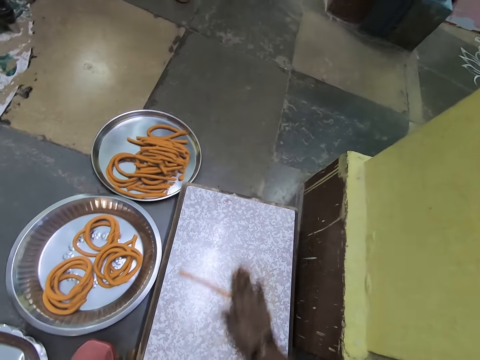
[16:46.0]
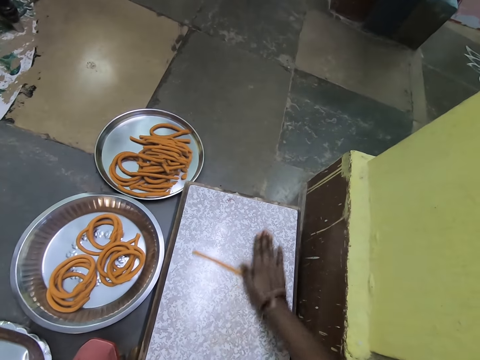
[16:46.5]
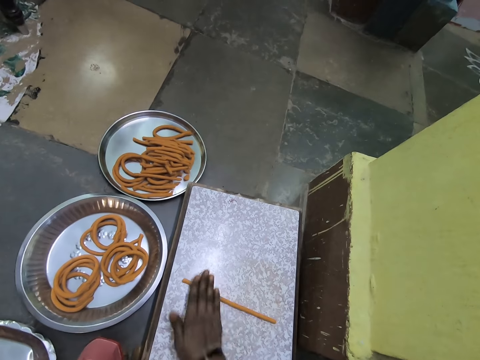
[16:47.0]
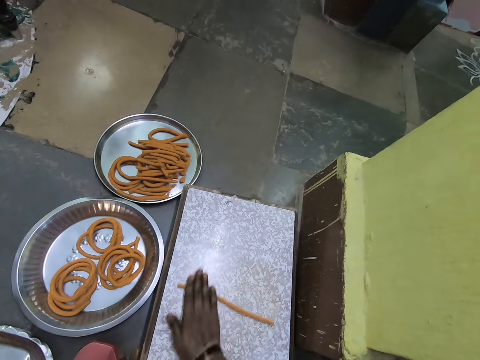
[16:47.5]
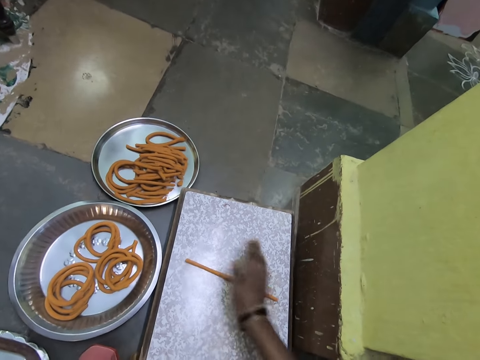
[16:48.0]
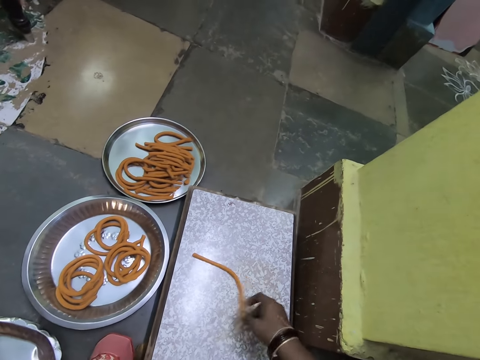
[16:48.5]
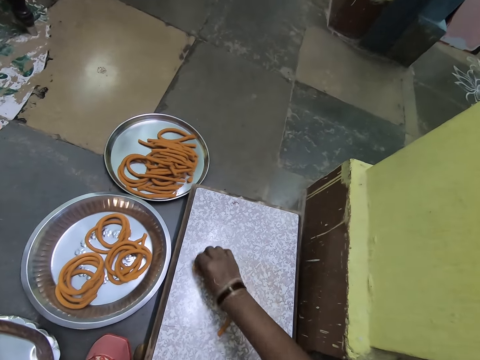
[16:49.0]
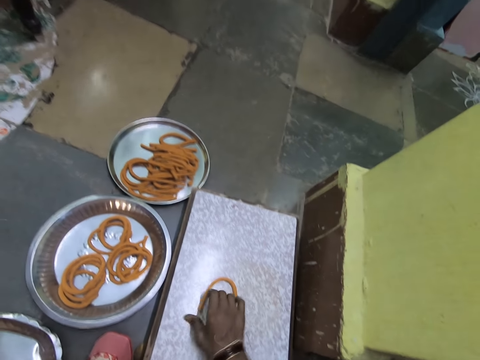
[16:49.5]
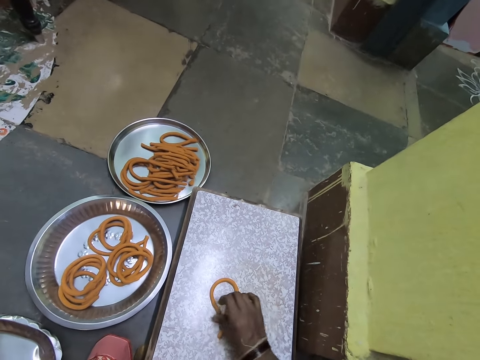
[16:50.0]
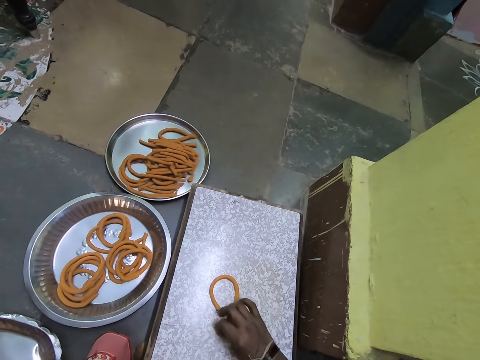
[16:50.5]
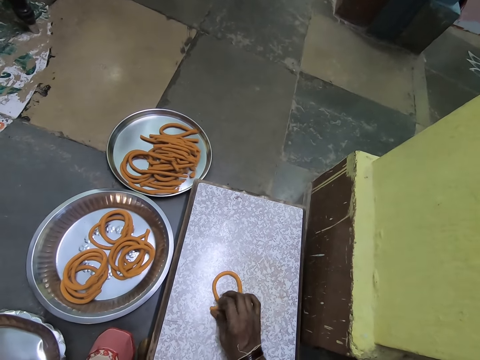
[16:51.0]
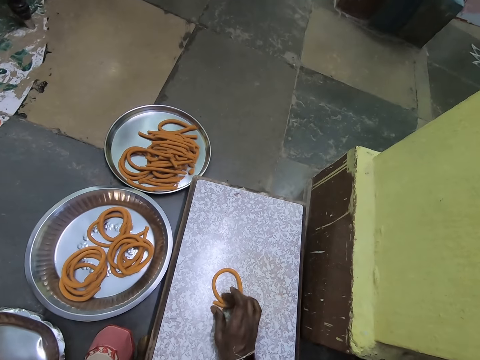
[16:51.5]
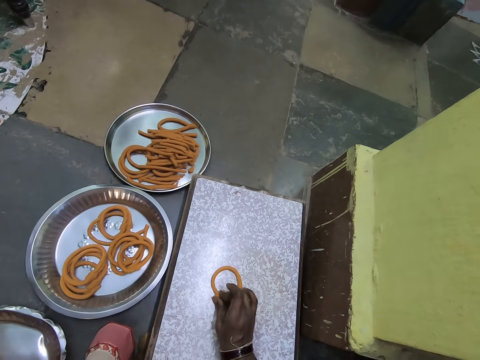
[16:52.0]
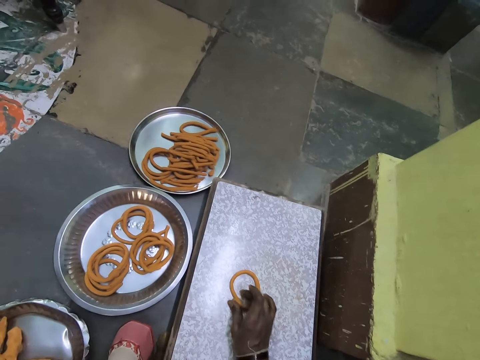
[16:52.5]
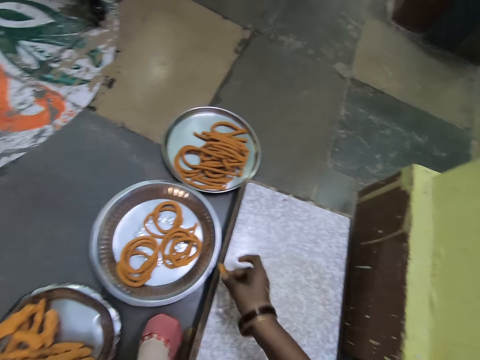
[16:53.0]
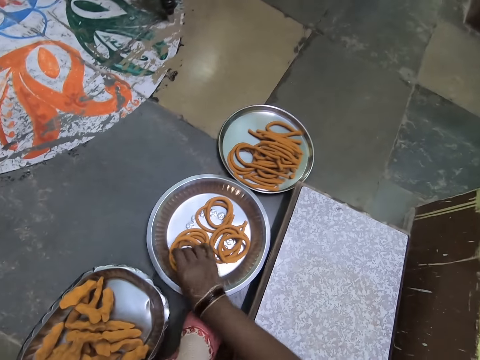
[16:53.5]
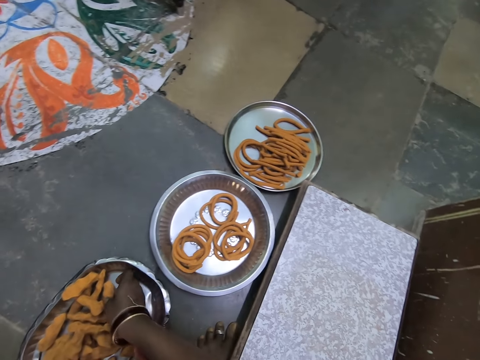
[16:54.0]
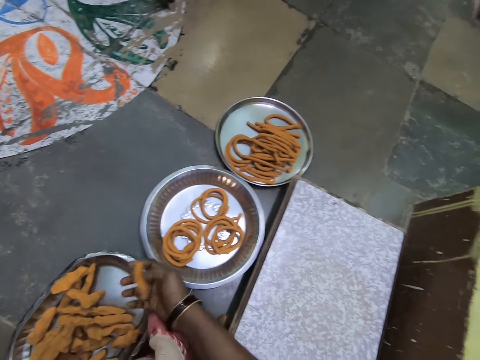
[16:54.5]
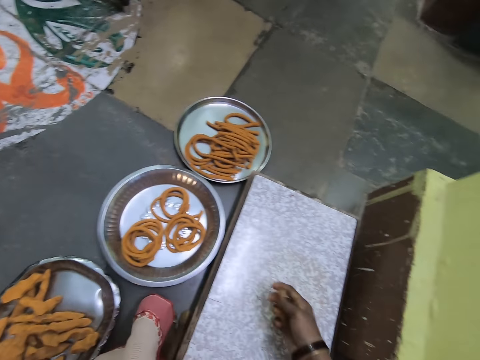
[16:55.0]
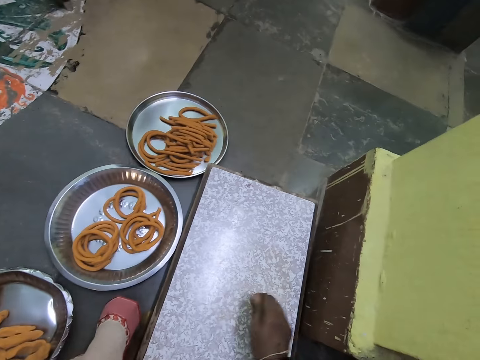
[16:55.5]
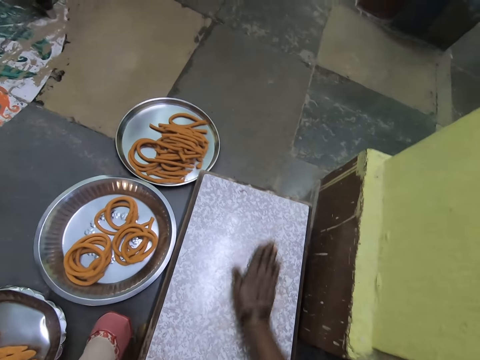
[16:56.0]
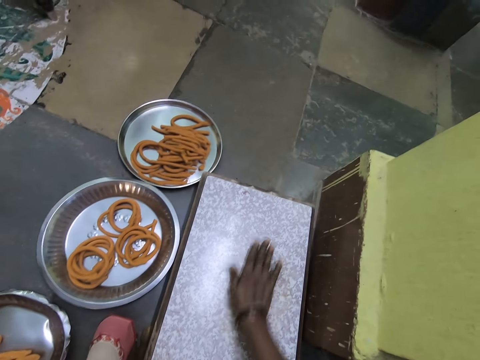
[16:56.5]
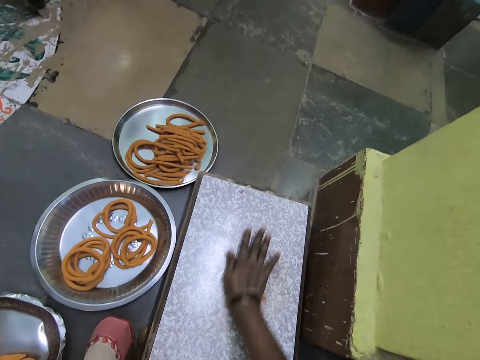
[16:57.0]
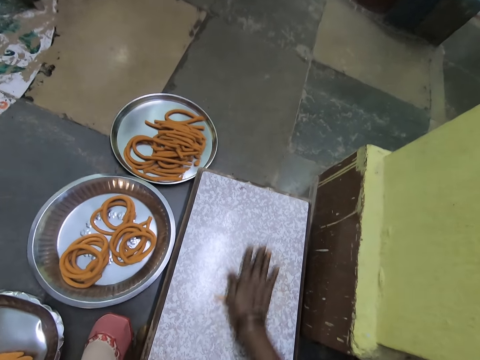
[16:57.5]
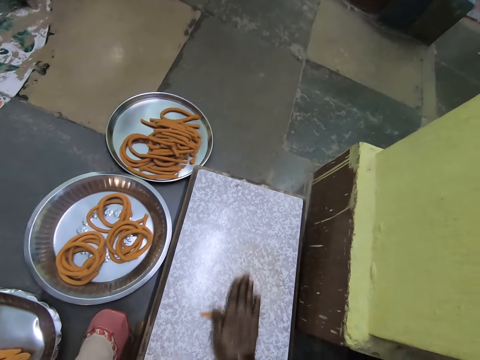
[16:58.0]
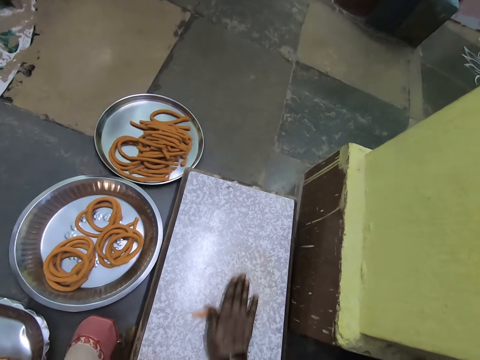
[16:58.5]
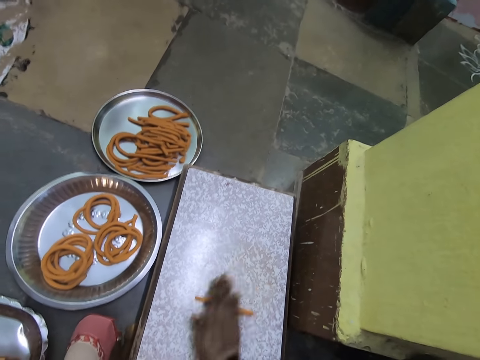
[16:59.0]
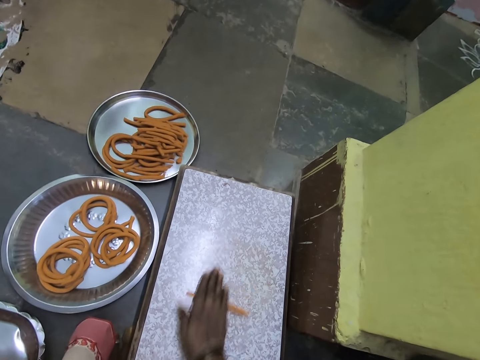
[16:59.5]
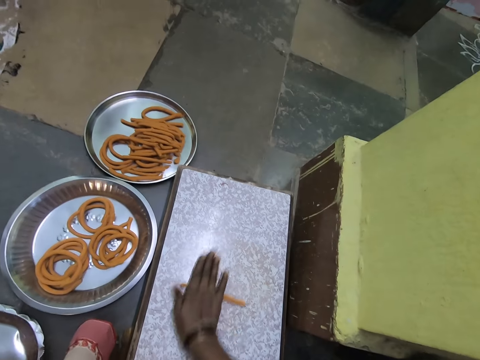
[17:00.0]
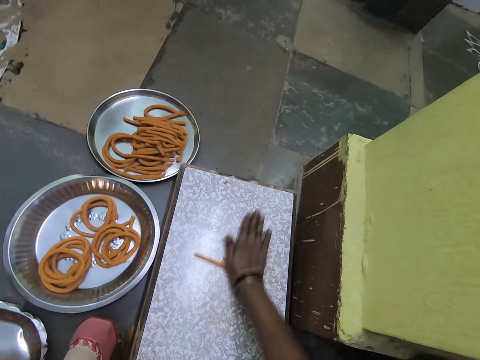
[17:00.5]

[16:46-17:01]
The camera wearer pulls on an end of a piece of dough. They pinch the piece of dough. They pick up the piece of dough on a rolling board. They lay the piece of dough on a metal tray. They pick up the piece of dough from the metal tray. They clench the piece of dough on their fist. They roll the piece of dough on the rolling board.

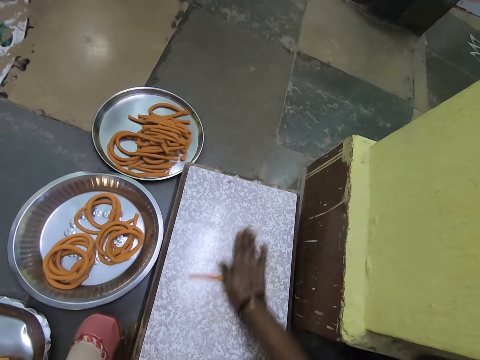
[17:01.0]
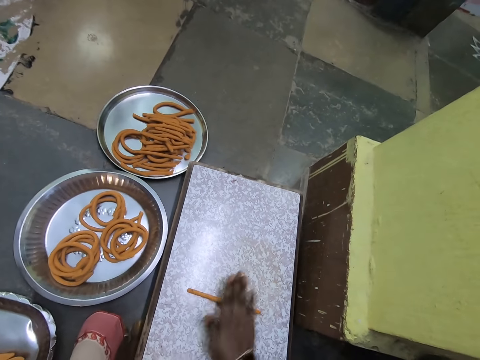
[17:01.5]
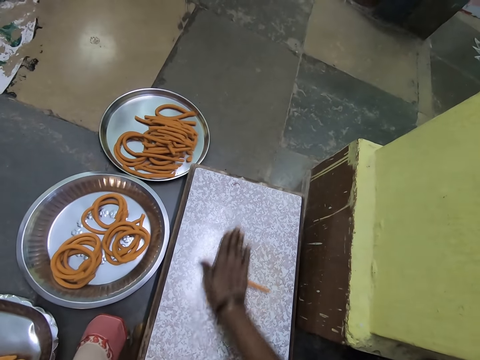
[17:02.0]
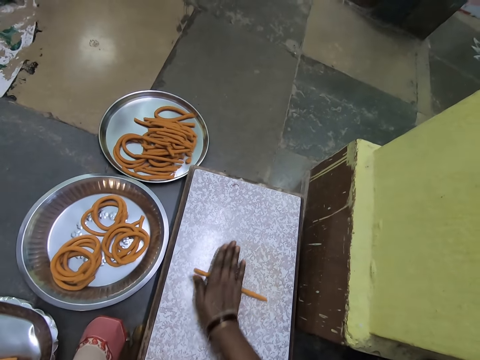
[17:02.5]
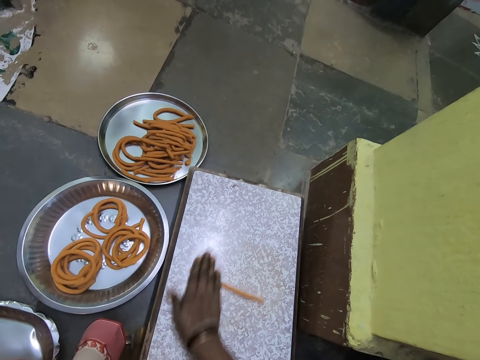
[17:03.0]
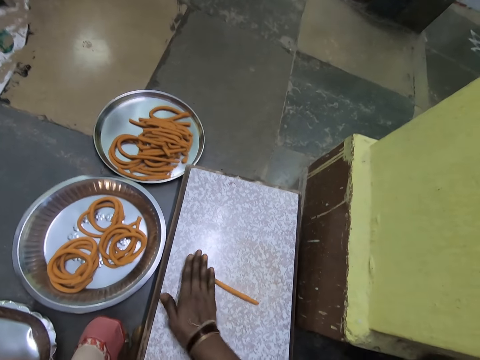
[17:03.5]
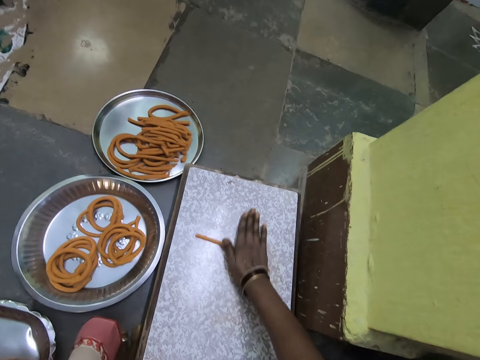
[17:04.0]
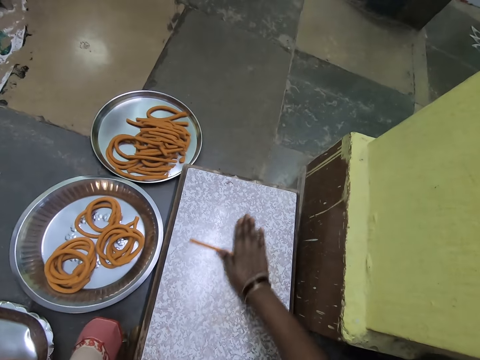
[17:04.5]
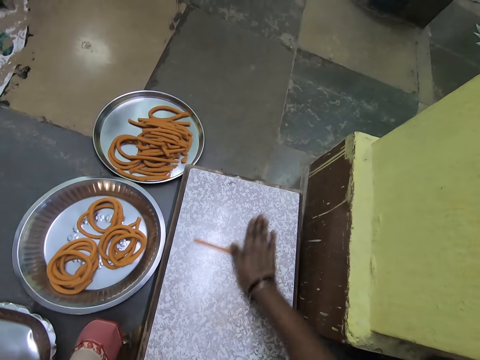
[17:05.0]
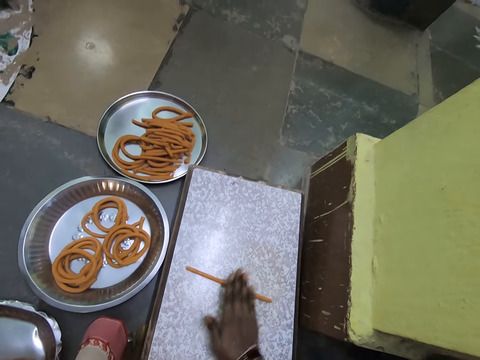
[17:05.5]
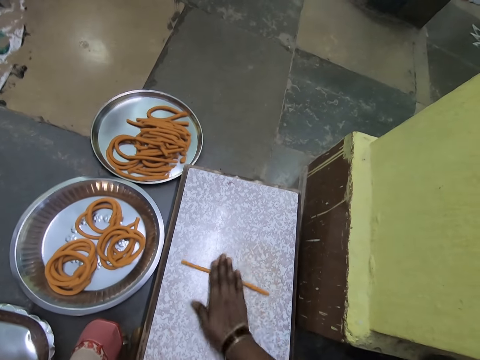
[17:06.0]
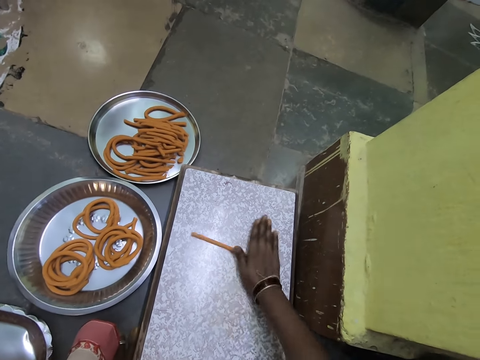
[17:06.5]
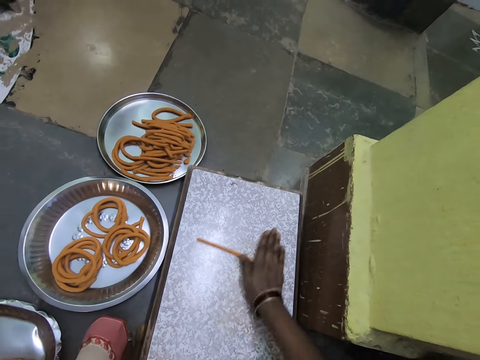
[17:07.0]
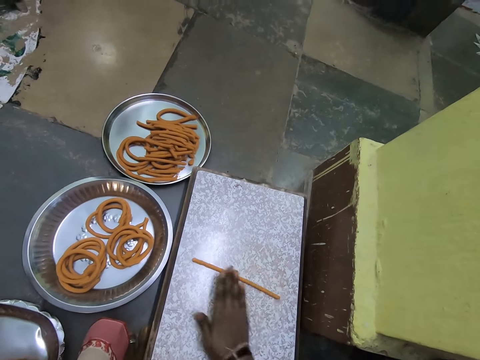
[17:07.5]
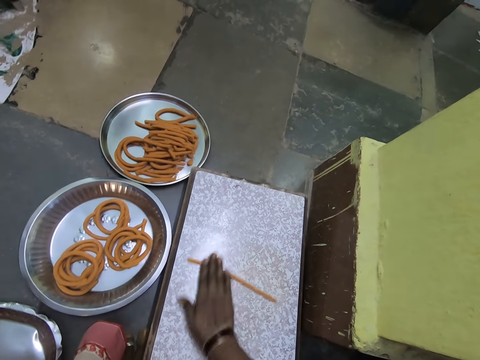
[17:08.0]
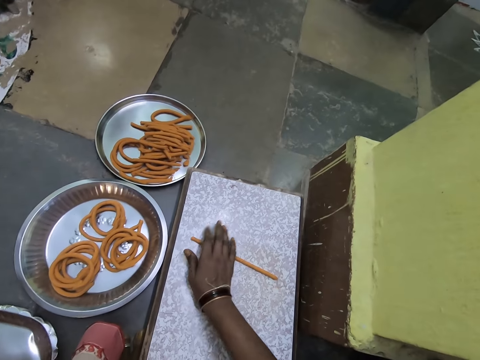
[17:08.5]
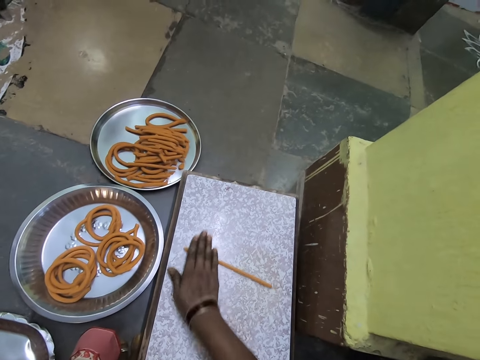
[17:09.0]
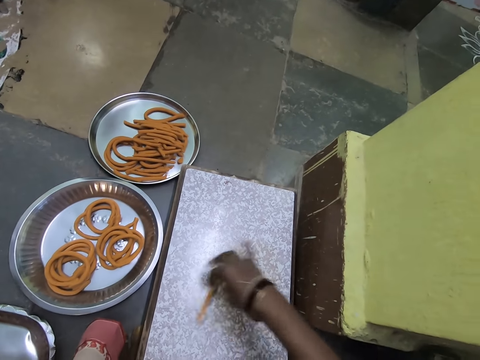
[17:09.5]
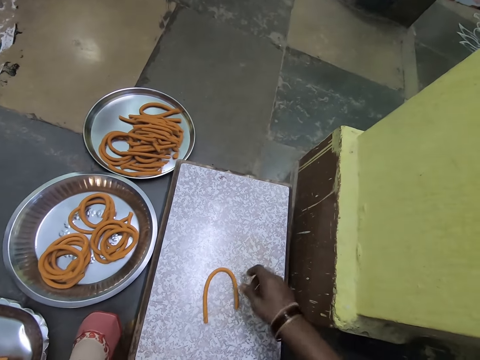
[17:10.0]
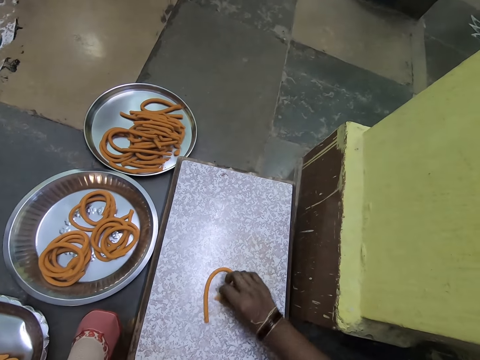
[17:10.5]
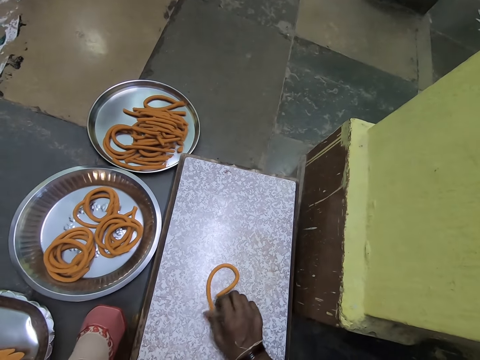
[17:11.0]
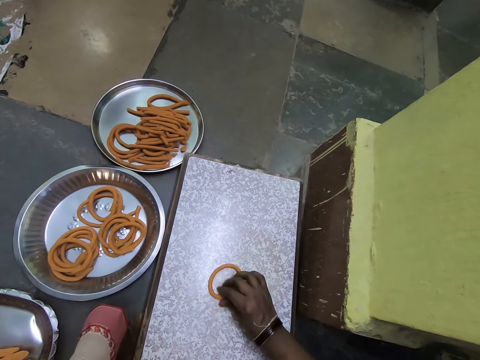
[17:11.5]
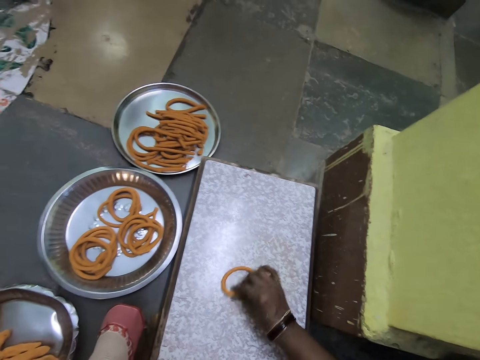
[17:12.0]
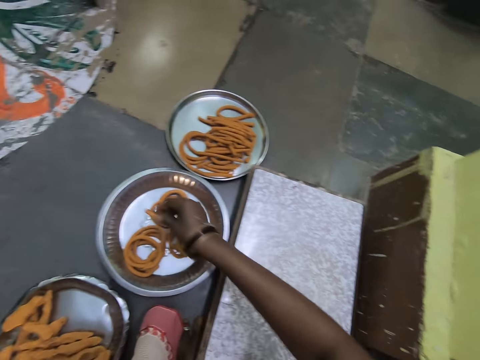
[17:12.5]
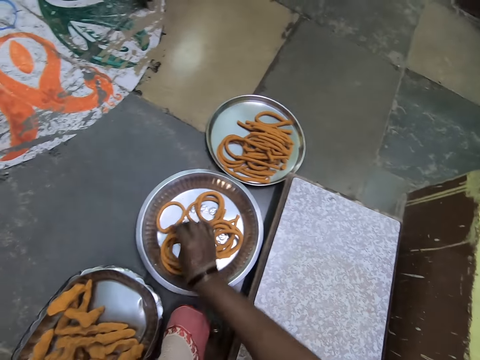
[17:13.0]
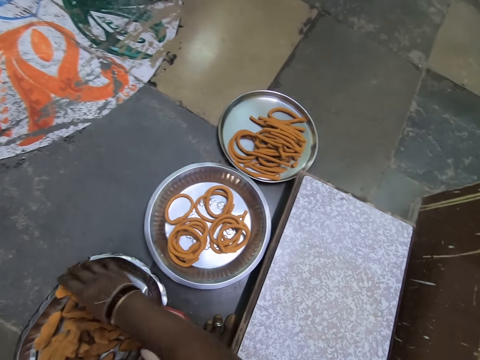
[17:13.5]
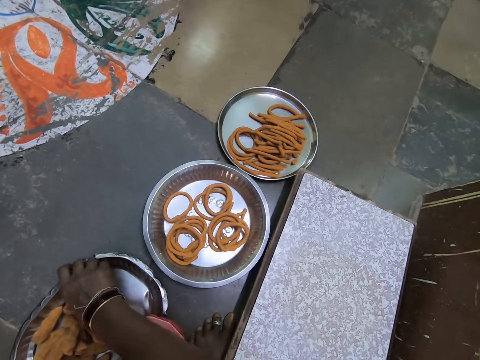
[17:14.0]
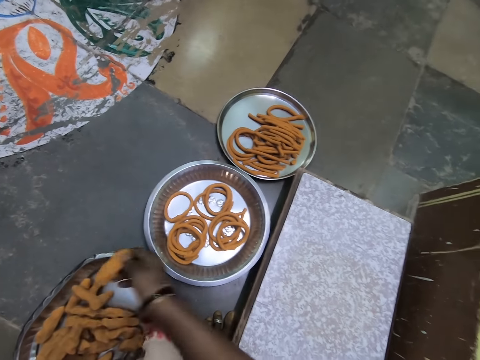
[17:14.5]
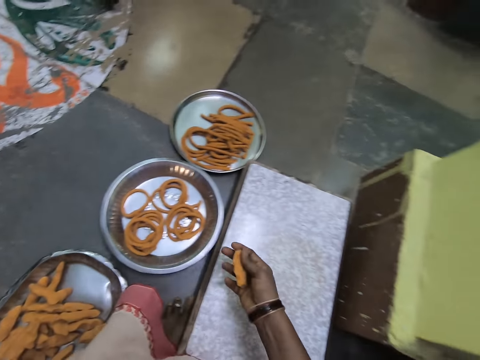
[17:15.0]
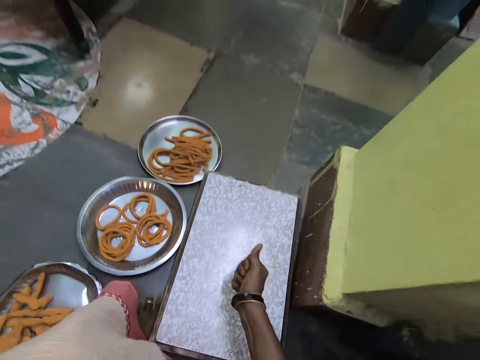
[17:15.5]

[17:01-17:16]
The camera wearer pulls on an end of a piece of dough. They lift the piece of dough. They lay the piece of dough on a metal tray. They pick the piece of dough from the metal pan.
